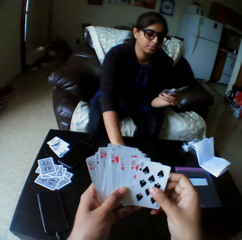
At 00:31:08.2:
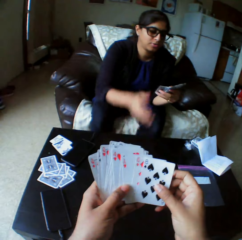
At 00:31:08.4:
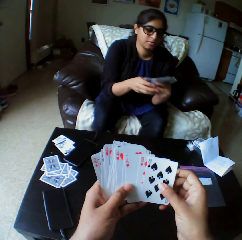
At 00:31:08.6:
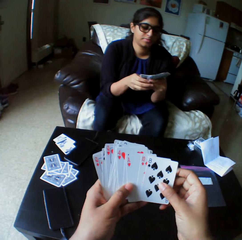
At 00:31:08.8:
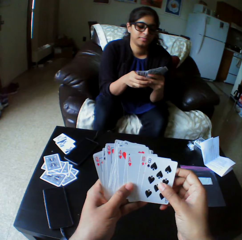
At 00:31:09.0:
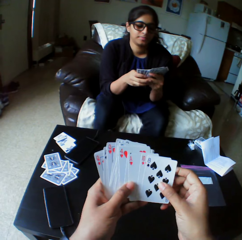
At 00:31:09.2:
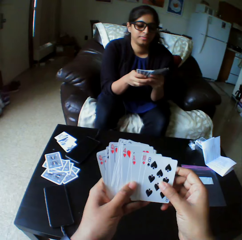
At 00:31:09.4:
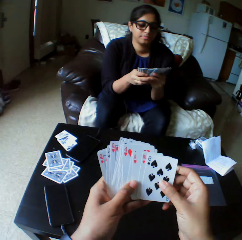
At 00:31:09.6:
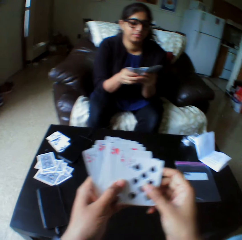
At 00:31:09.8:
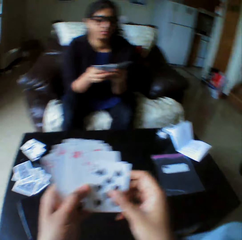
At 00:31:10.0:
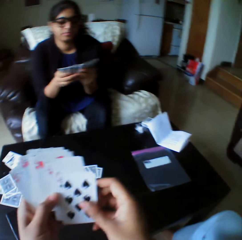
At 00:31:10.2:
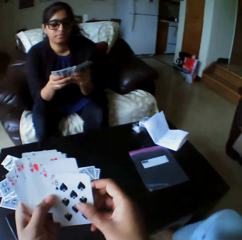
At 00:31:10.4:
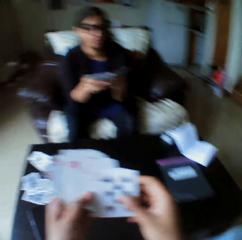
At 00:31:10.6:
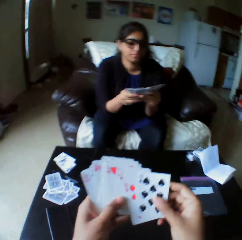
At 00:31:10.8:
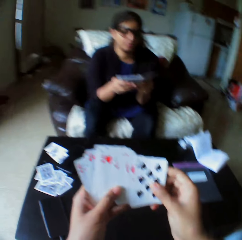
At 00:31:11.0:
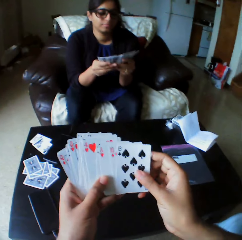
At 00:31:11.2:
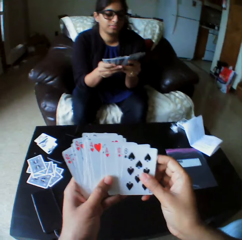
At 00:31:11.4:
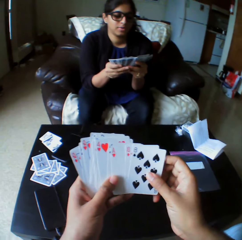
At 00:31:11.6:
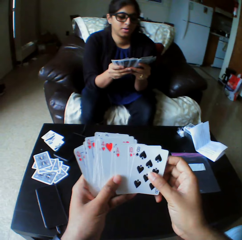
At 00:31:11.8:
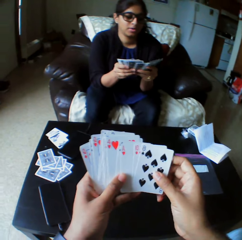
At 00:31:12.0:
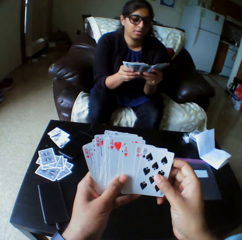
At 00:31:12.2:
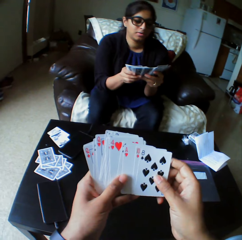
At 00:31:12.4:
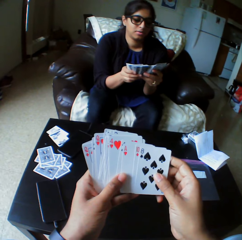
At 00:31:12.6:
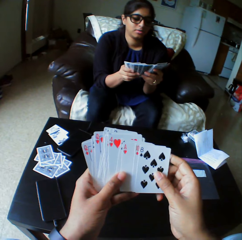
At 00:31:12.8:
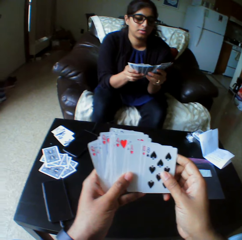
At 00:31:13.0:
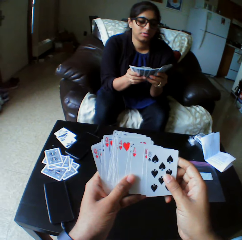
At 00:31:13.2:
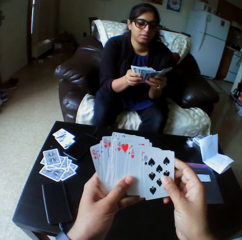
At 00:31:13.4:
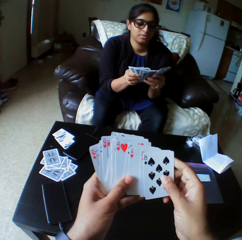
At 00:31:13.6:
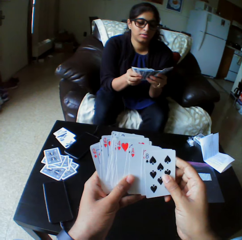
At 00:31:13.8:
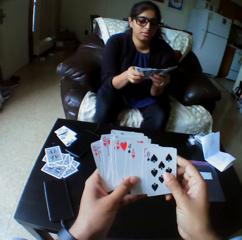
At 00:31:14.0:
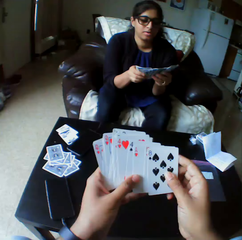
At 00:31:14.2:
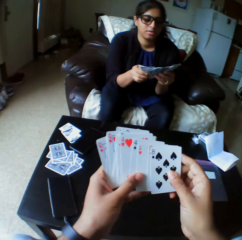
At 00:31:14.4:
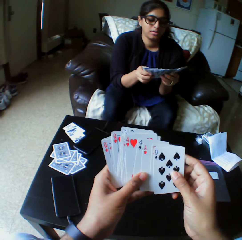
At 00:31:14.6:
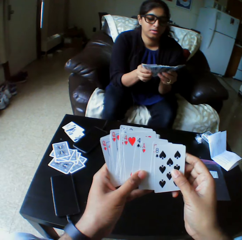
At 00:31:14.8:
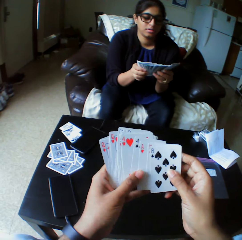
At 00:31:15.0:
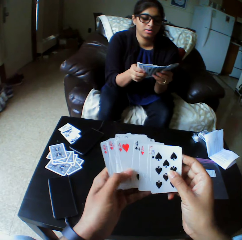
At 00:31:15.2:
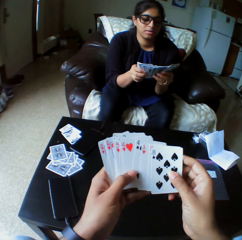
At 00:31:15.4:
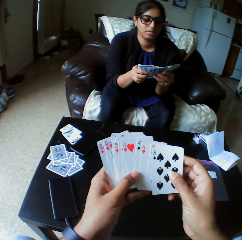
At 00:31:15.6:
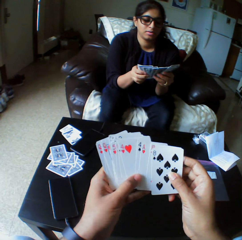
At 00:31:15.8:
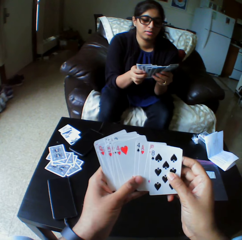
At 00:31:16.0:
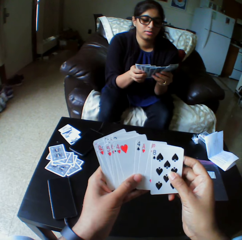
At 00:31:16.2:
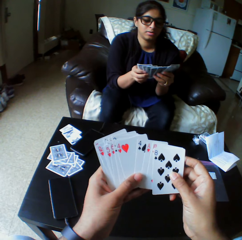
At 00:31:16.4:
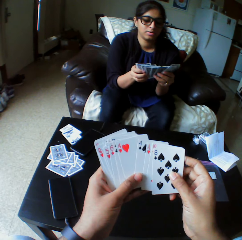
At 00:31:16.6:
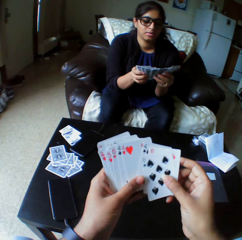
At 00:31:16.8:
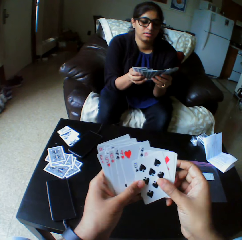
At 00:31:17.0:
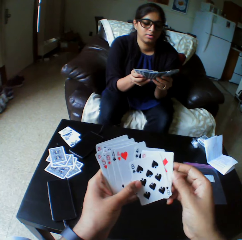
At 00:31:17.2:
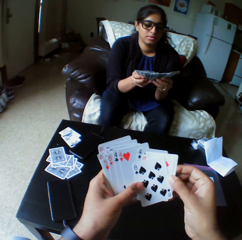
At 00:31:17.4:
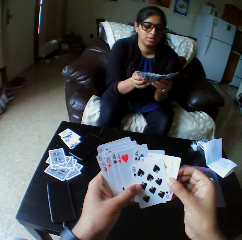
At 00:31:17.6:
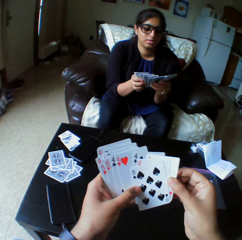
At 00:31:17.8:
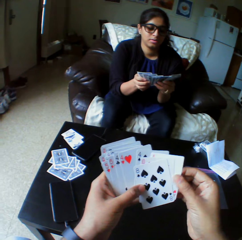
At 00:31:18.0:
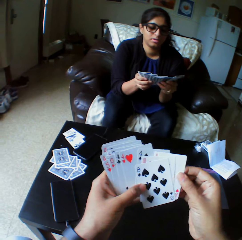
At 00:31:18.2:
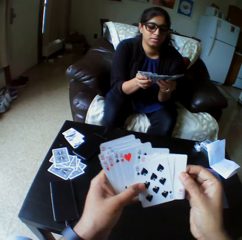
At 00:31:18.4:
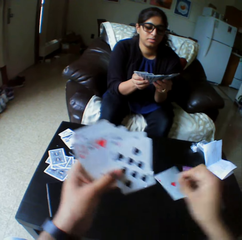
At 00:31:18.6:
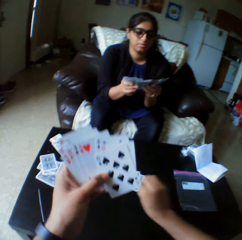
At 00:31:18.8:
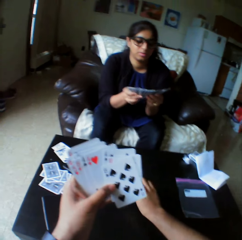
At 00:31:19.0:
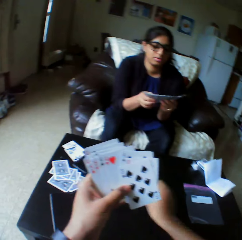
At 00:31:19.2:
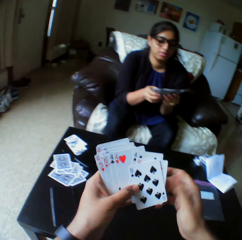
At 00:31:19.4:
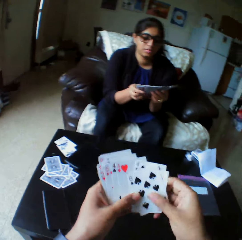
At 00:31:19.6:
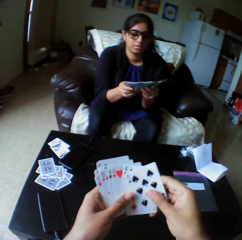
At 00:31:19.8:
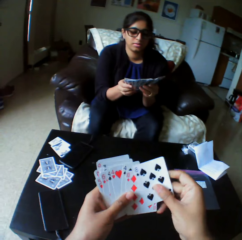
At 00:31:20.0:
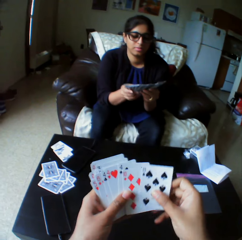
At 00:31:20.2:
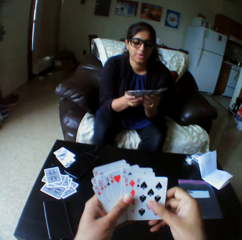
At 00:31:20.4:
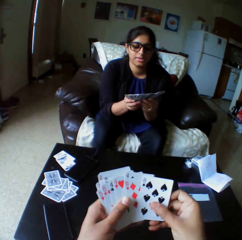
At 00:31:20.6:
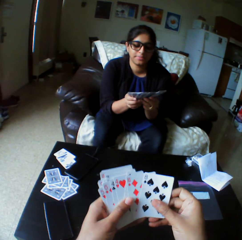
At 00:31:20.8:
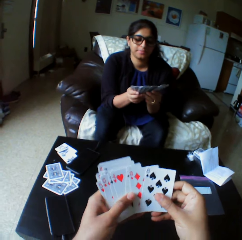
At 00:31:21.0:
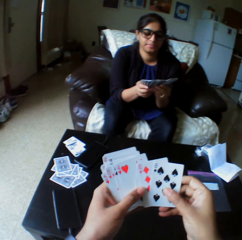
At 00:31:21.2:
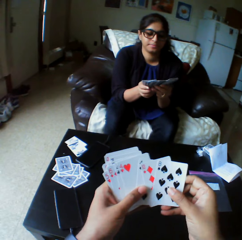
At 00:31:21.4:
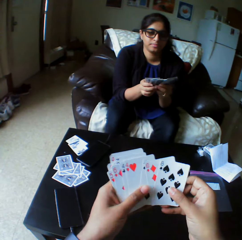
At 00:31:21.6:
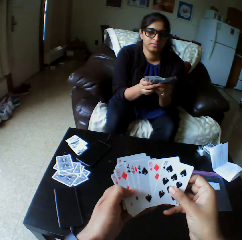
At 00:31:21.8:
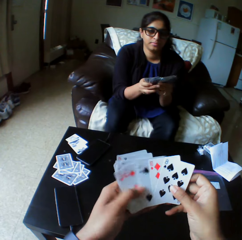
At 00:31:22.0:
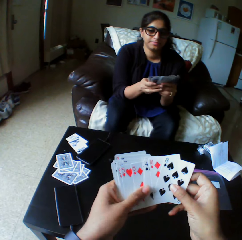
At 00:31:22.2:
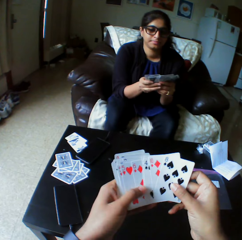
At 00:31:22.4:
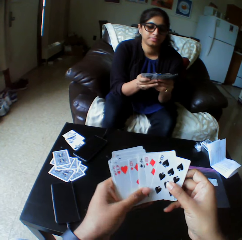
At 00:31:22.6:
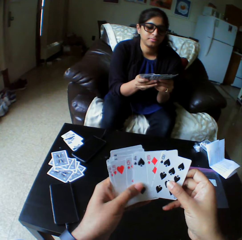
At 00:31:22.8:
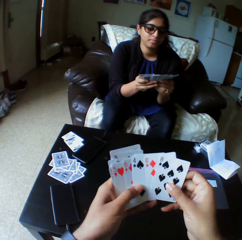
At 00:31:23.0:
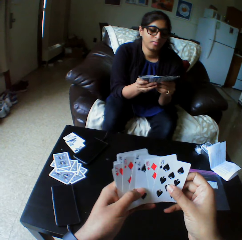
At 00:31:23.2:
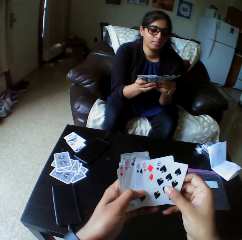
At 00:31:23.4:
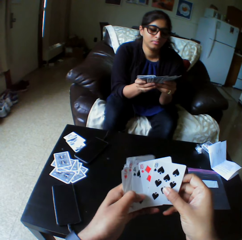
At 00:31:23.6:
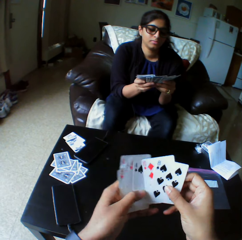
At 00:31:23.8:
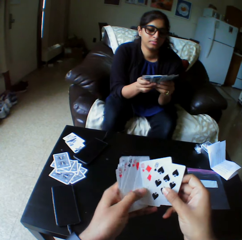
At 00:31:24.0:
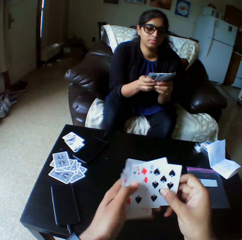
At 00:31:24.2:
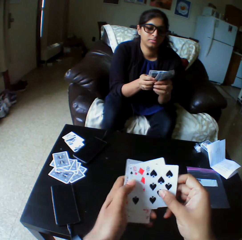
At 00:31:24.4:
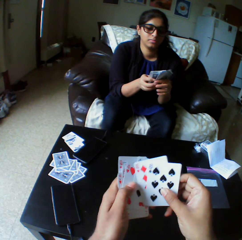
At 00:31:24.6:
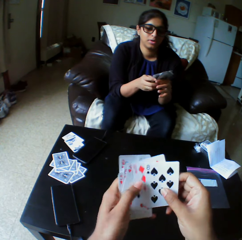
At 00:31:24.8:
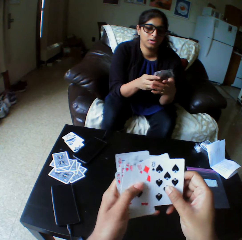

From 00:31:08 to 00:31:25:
A woman drops cards on the table with the right hand. The woman shuffles the cards with both hands and arranges the play cards. The camera wearer looks at the play card. They arrange the play card, take the play card, and drop the cards on the table with the right hand. They arrange the play cards. They shuffle the cards with both hands.

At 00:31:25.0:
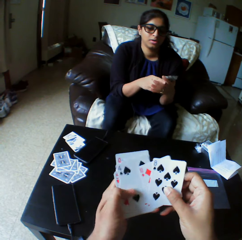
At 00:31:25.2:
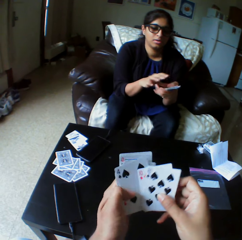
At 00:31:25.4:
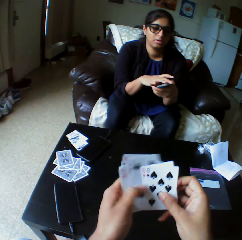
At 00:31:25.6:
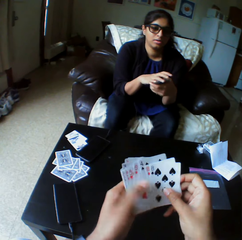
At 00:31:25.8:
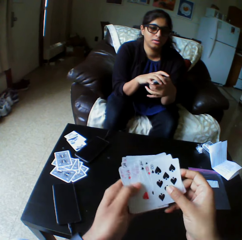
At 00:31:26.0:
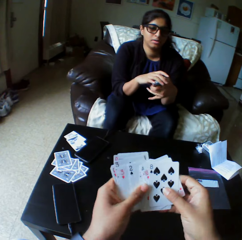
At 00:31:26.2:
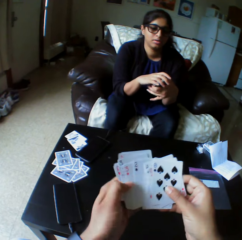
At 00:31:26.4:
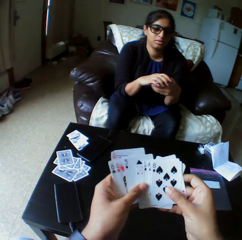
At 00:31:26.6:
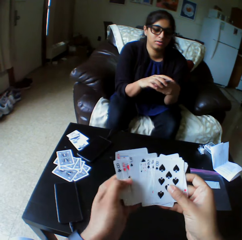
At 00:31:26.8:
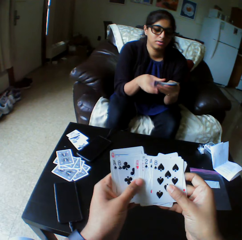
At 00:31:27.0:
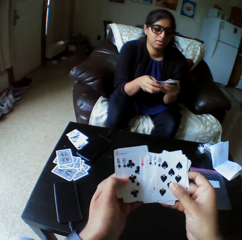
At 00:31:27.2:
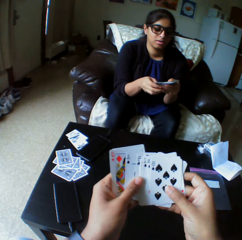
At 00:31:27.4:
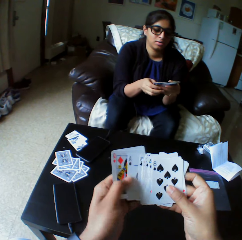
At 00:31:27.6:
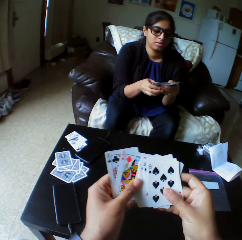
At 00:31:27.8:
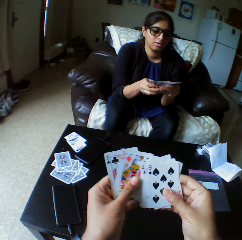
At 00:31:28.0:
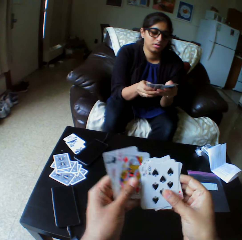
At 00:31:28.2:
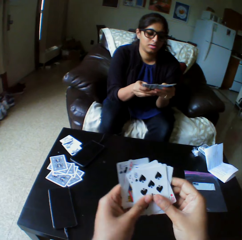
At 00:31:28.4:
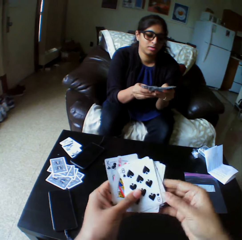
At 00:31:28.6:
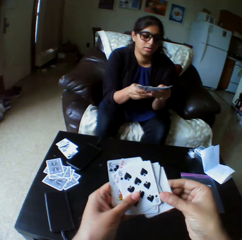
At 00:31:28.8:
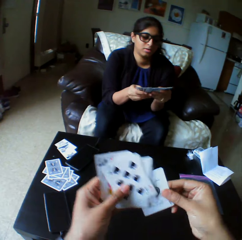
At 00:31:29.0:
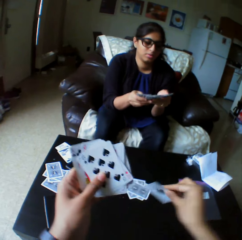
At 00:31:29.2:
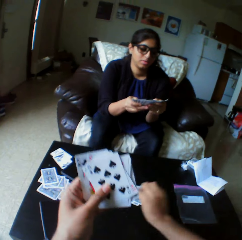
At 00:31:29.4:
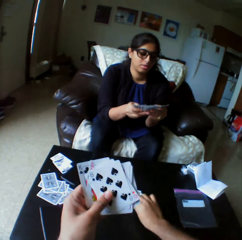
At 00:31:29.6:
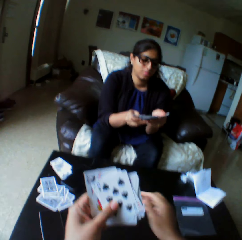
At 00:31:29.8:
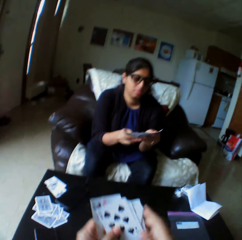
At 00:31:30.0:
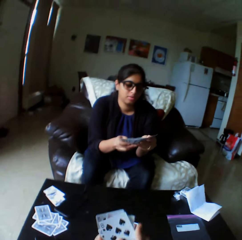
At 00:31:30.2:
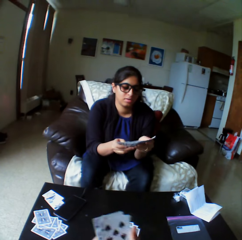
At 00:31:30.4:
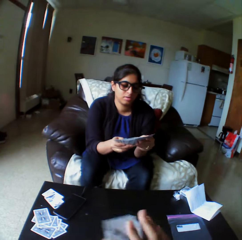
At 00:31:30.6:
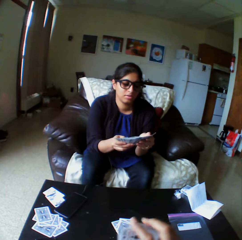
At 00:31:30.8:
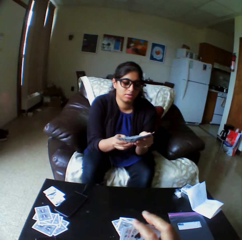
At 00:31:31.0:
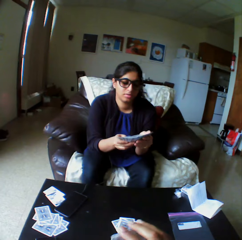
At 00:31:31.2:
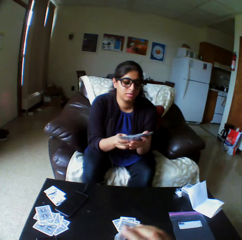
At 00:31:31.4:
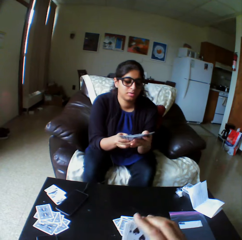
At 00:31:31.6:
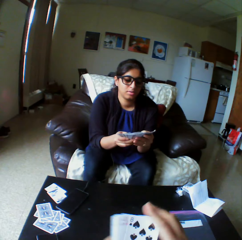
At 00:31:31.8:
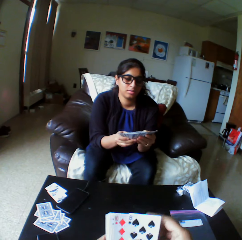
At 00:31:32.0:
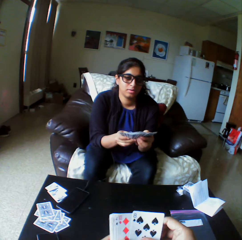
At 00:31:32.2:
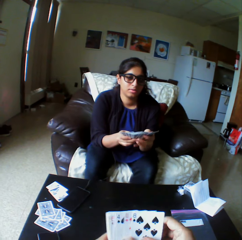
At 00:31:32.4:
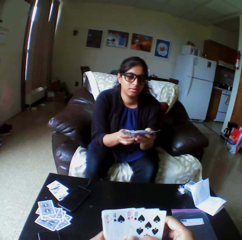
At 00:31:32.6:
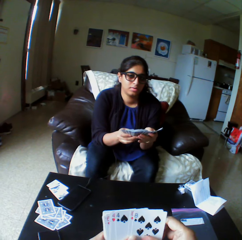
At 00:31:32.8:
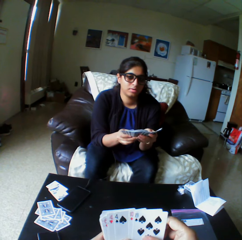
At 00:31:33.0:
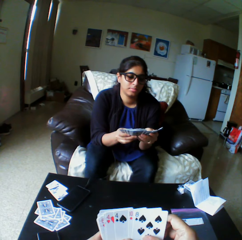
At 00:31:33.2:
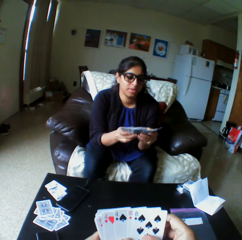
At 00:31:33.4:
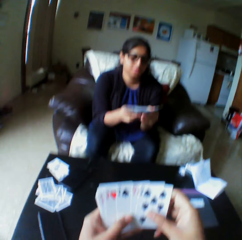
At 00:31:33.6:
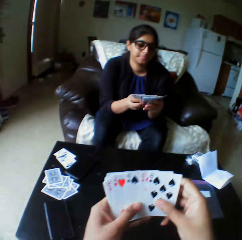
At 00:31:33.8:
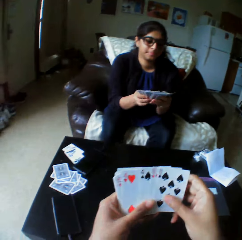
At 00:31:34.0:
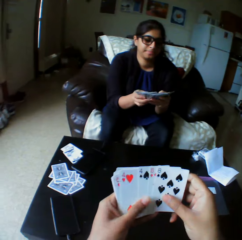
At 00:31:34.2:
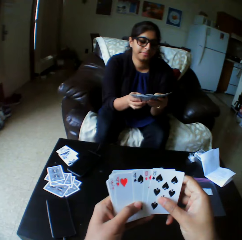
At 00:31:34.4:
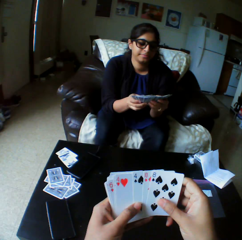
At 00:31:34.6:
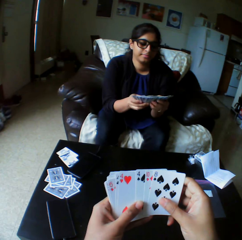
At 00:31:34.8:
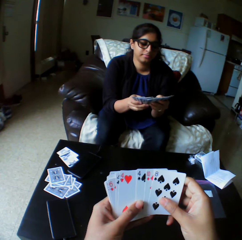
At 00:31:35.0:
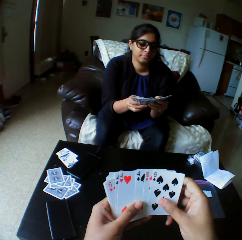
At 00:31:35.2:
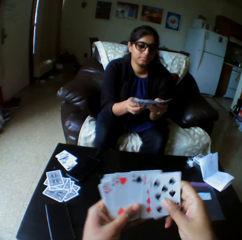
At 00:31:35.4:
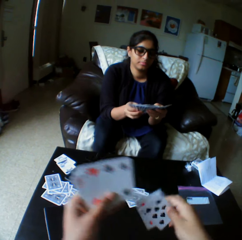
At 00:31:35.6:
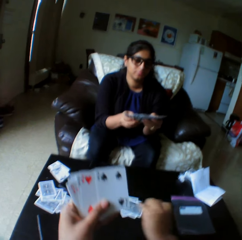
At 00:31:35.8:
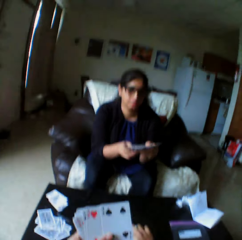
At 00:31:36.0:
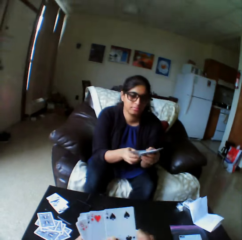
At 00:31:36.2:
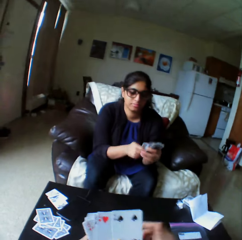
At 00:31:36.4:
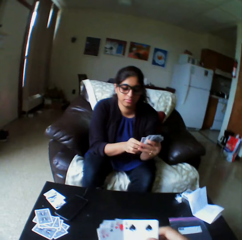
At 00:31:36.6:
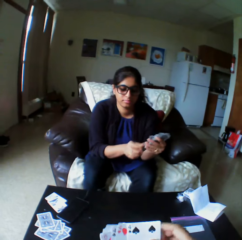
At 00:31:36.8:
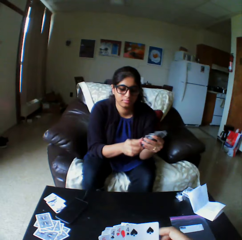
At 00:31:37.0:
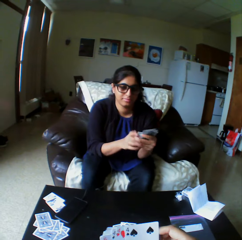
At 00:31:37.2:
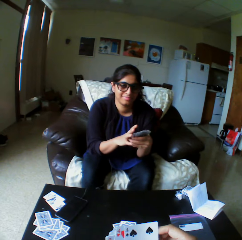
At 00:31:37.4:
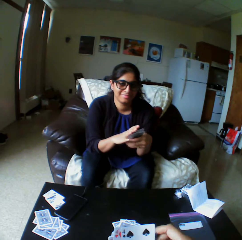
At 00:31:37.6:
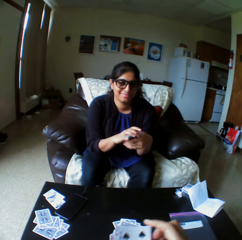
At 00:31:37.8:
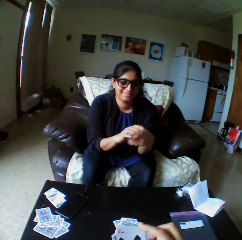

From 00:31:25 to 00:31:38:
The camera wearer takes the play card. They drop the cards on the table with the right hand. They arrange the play cards. They shuffle the cards with both hands. They drop the cards on the table with the right hand.
